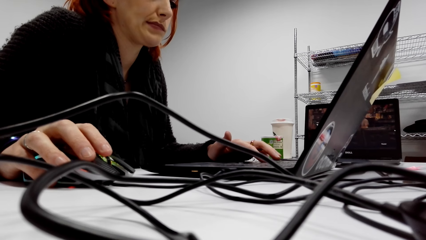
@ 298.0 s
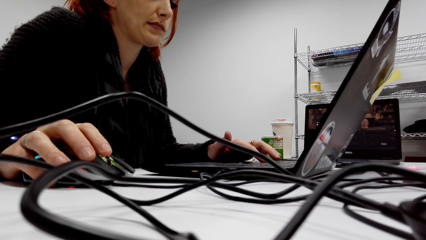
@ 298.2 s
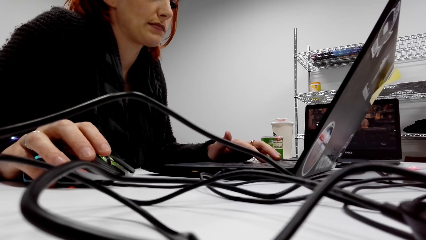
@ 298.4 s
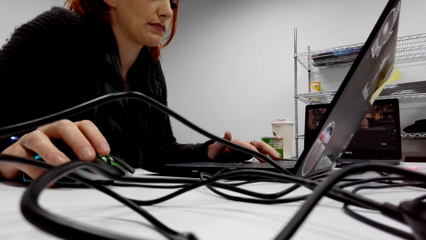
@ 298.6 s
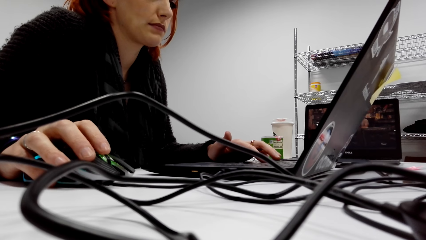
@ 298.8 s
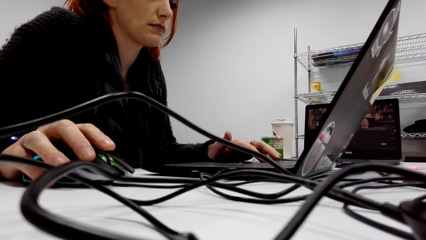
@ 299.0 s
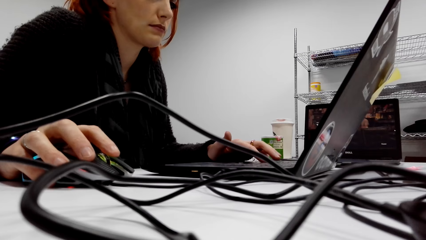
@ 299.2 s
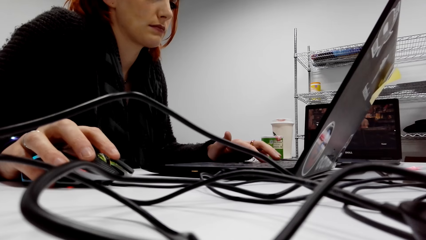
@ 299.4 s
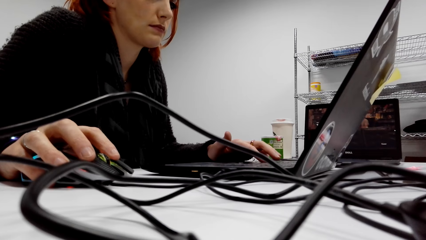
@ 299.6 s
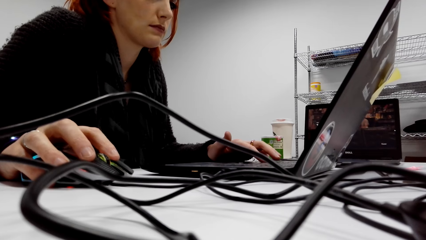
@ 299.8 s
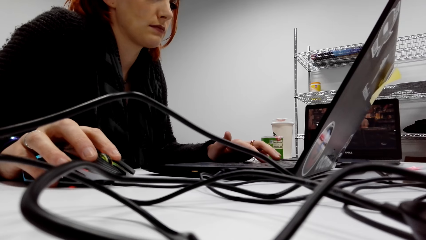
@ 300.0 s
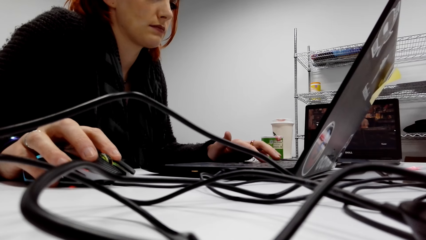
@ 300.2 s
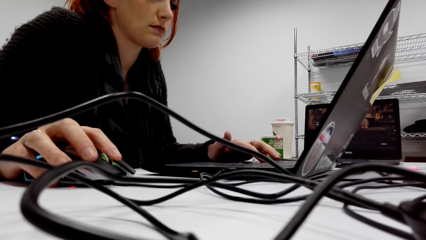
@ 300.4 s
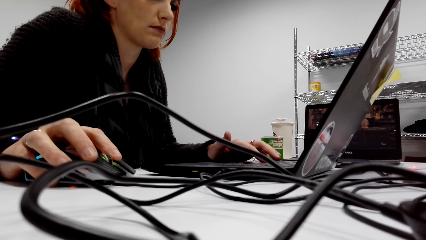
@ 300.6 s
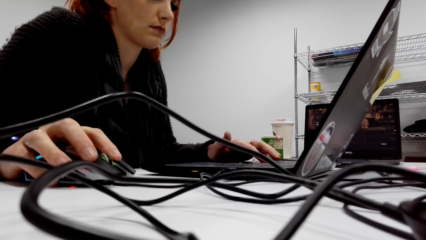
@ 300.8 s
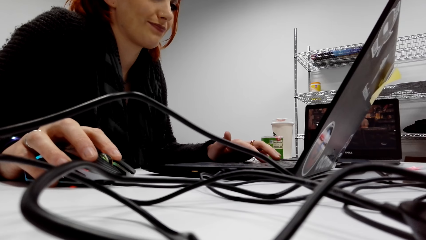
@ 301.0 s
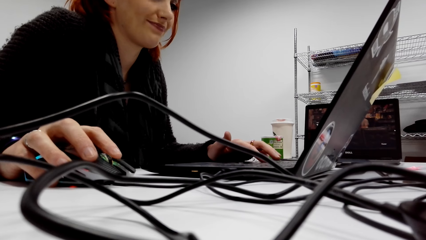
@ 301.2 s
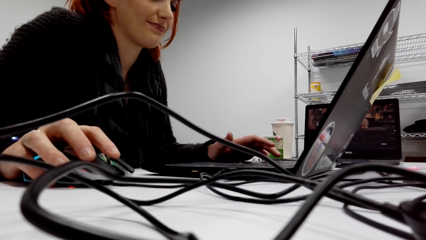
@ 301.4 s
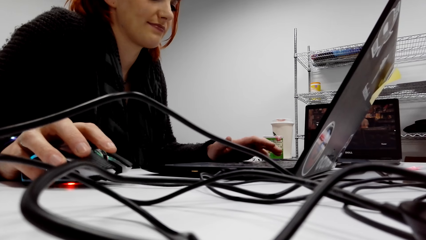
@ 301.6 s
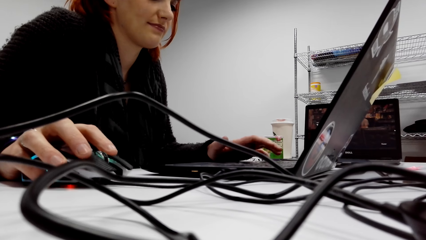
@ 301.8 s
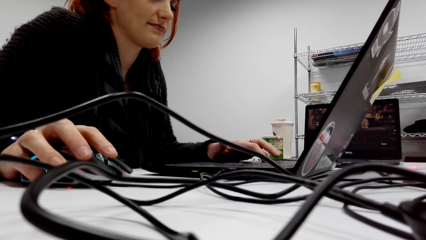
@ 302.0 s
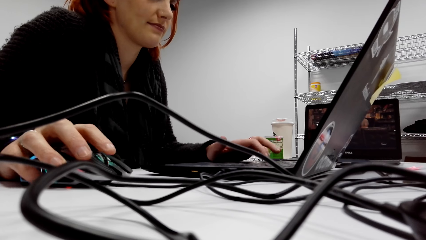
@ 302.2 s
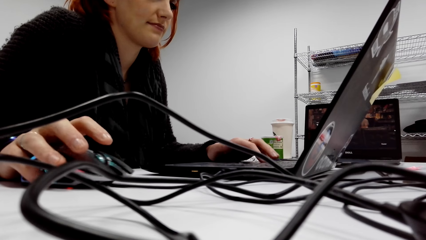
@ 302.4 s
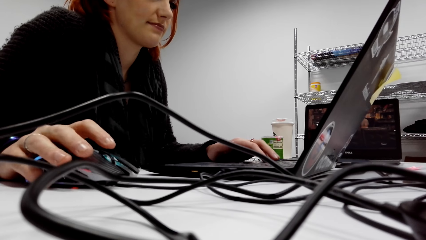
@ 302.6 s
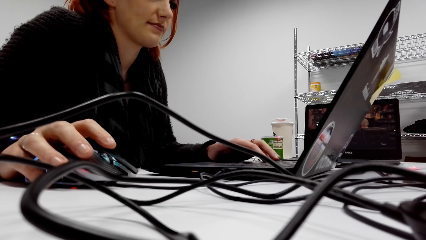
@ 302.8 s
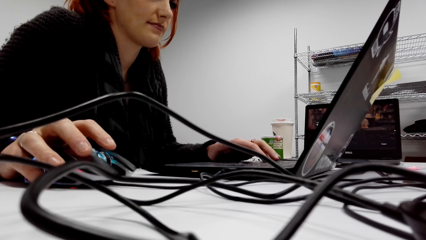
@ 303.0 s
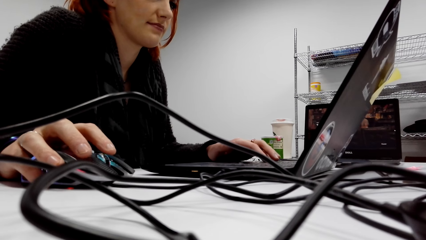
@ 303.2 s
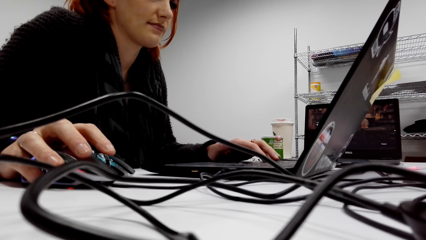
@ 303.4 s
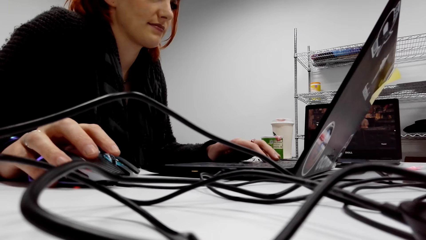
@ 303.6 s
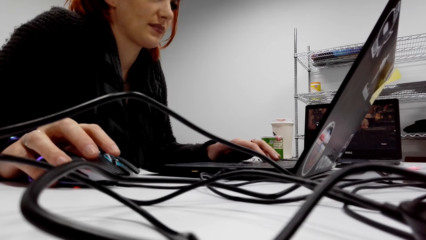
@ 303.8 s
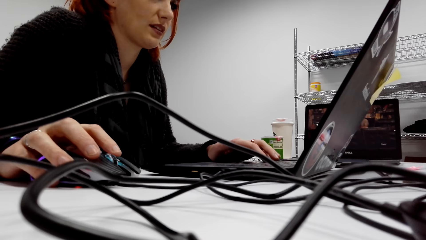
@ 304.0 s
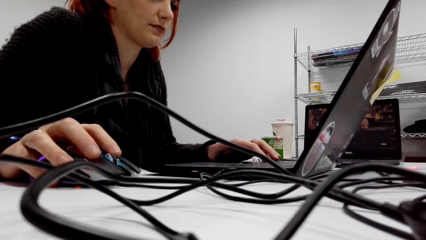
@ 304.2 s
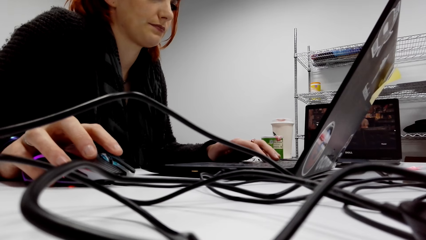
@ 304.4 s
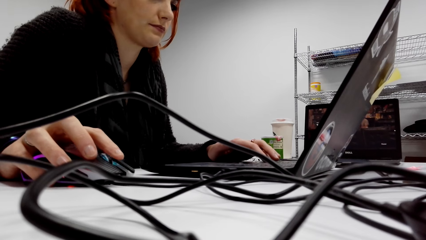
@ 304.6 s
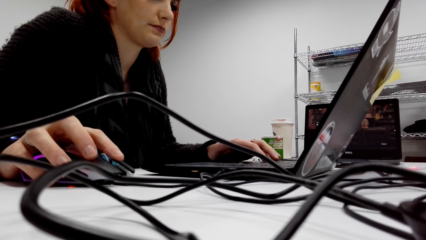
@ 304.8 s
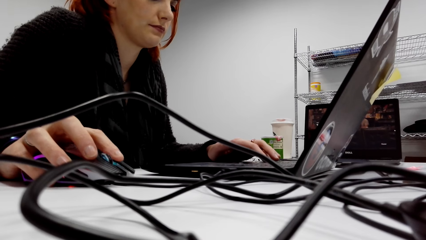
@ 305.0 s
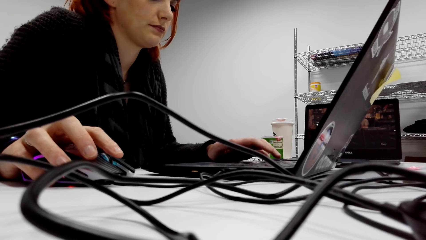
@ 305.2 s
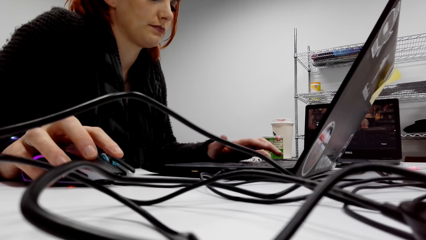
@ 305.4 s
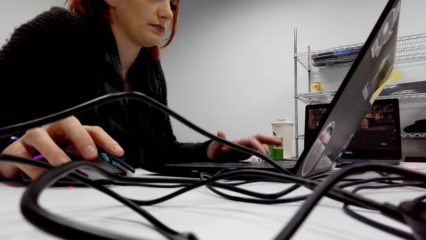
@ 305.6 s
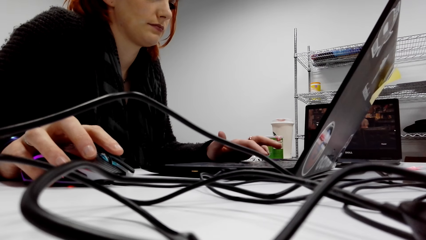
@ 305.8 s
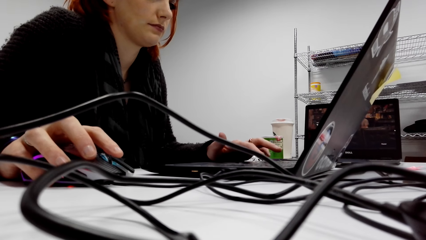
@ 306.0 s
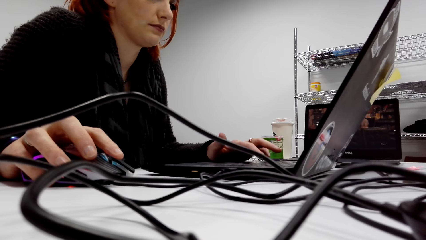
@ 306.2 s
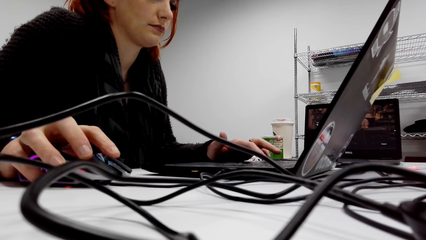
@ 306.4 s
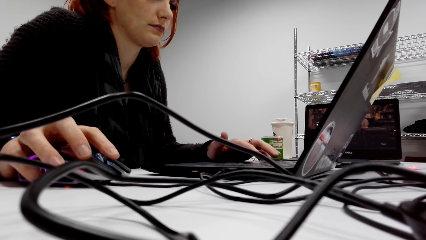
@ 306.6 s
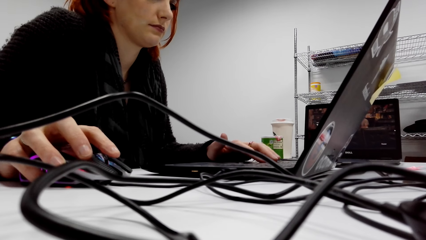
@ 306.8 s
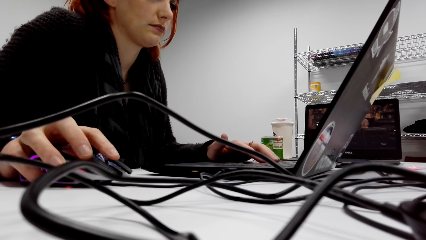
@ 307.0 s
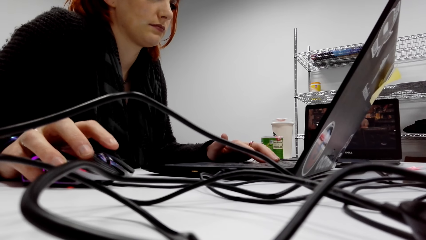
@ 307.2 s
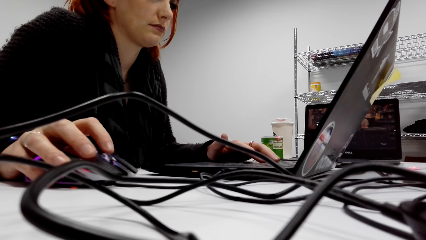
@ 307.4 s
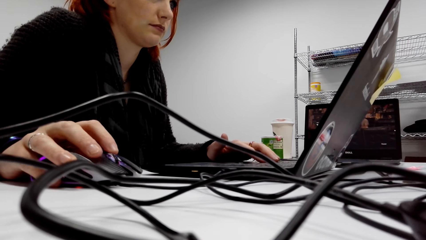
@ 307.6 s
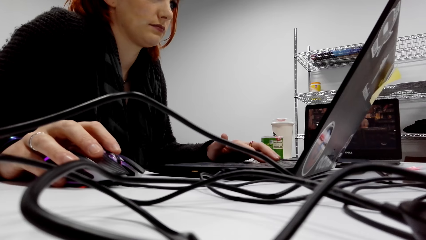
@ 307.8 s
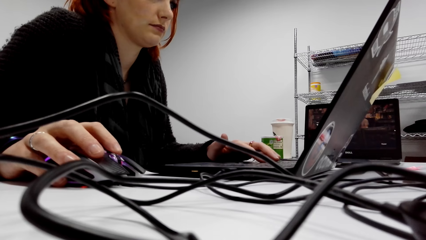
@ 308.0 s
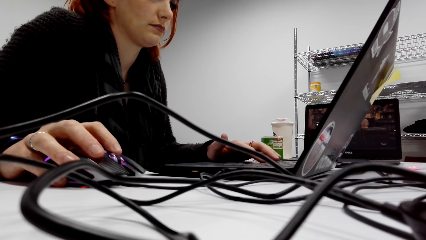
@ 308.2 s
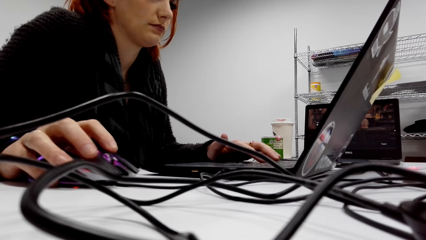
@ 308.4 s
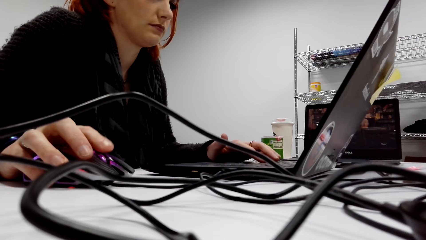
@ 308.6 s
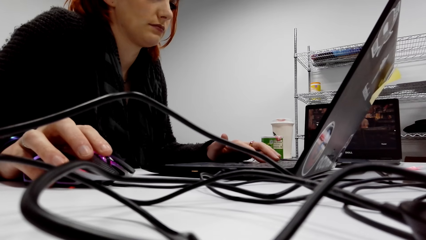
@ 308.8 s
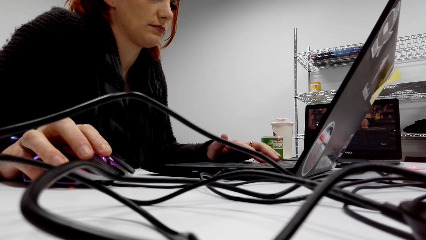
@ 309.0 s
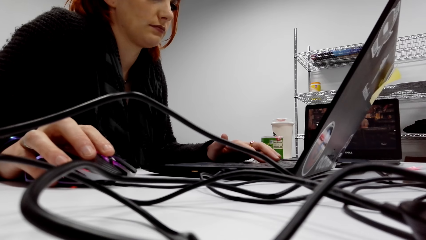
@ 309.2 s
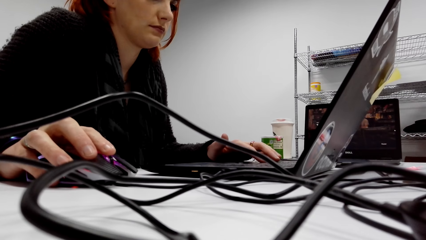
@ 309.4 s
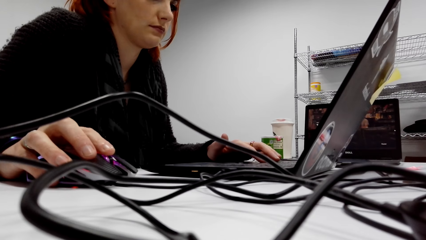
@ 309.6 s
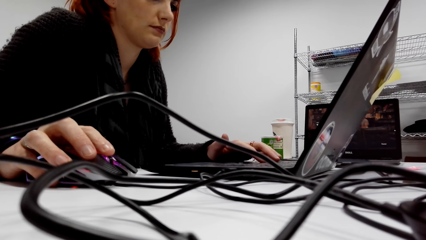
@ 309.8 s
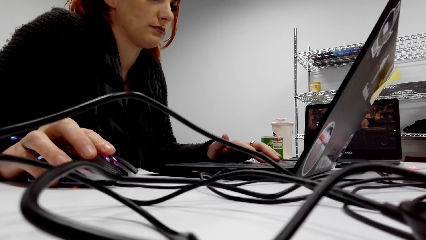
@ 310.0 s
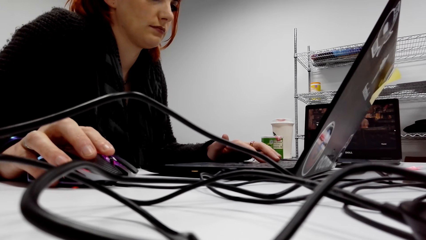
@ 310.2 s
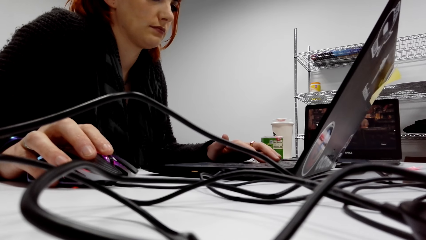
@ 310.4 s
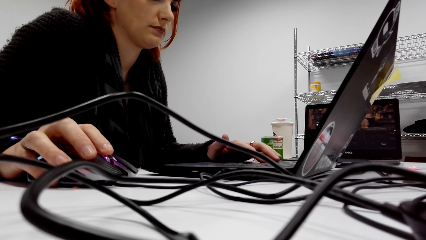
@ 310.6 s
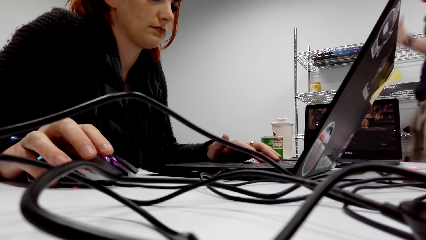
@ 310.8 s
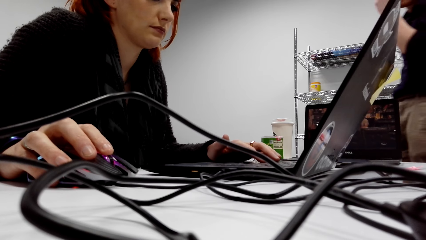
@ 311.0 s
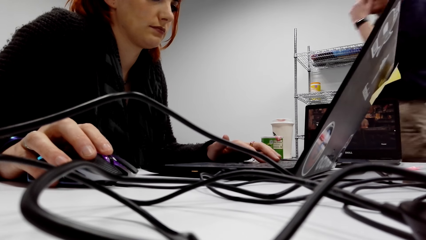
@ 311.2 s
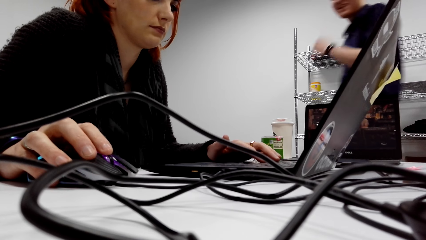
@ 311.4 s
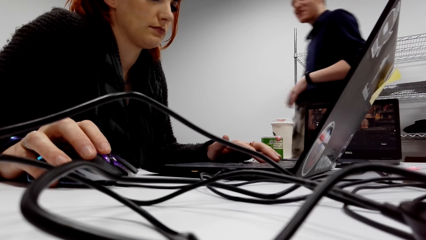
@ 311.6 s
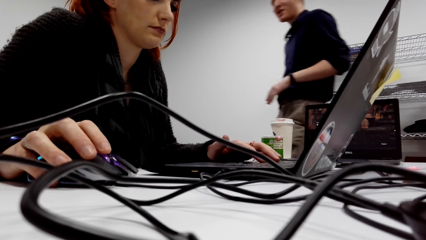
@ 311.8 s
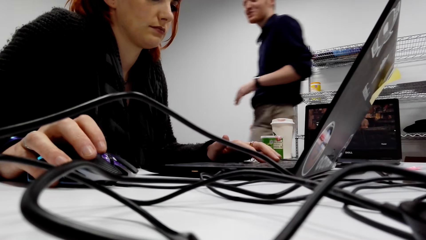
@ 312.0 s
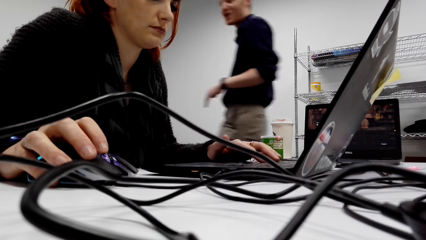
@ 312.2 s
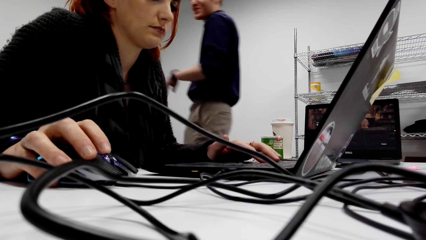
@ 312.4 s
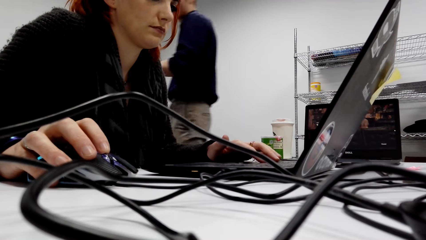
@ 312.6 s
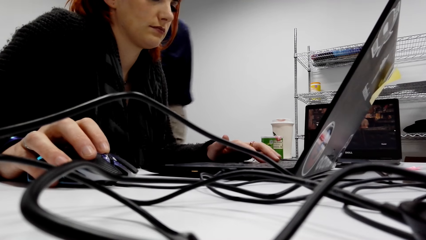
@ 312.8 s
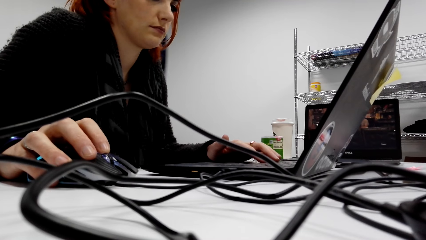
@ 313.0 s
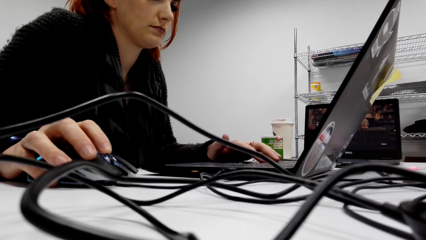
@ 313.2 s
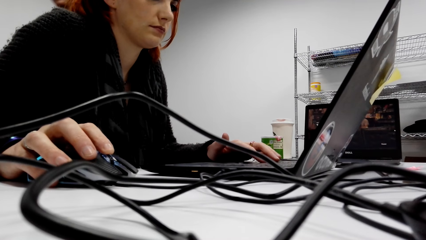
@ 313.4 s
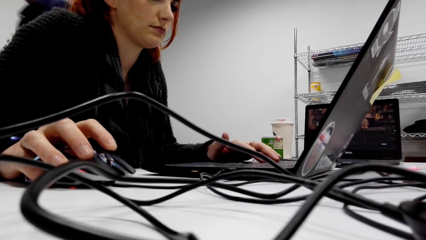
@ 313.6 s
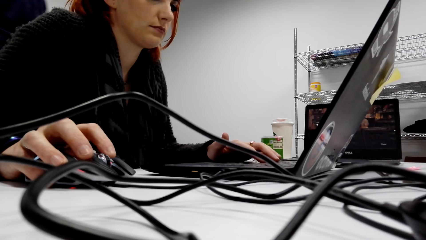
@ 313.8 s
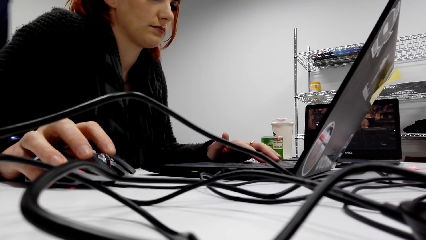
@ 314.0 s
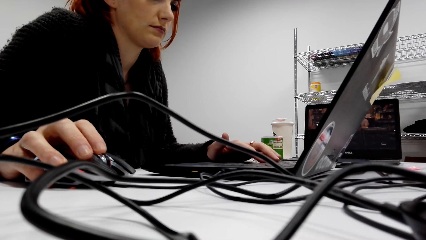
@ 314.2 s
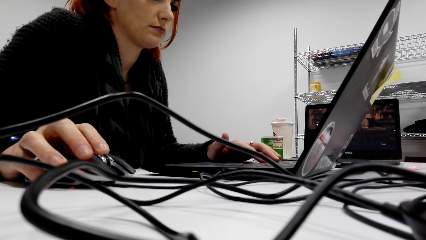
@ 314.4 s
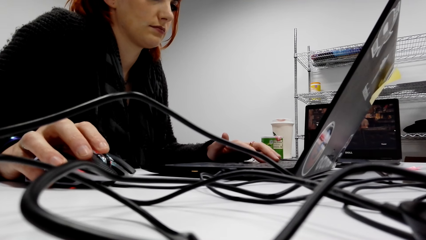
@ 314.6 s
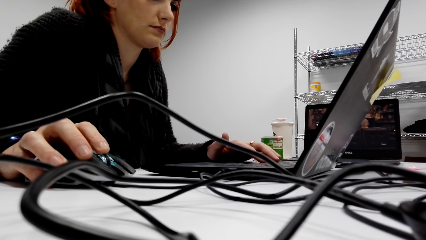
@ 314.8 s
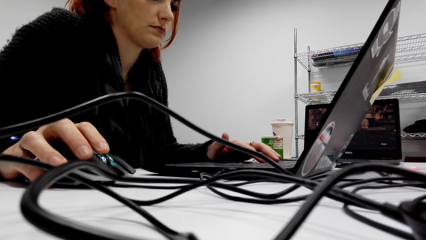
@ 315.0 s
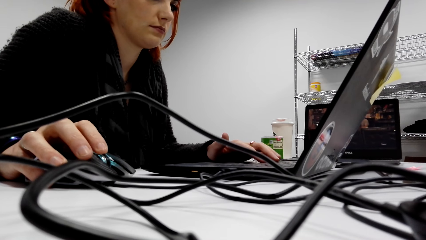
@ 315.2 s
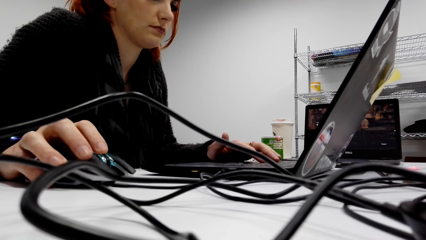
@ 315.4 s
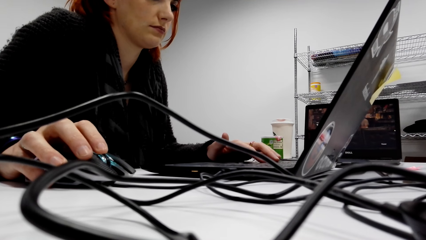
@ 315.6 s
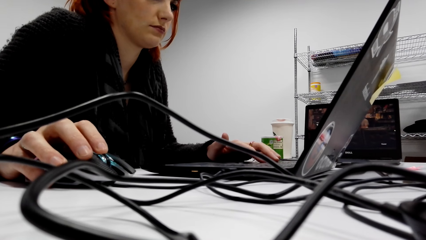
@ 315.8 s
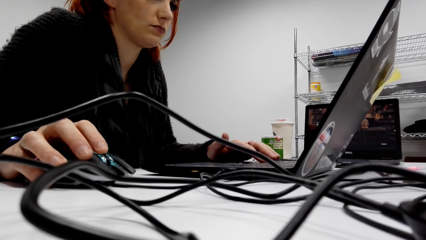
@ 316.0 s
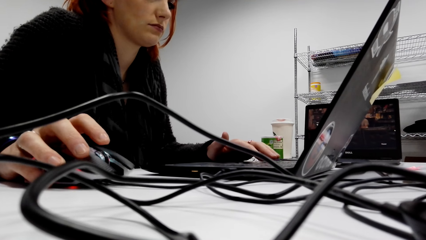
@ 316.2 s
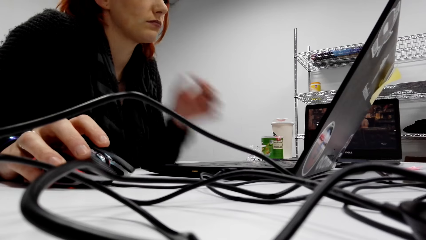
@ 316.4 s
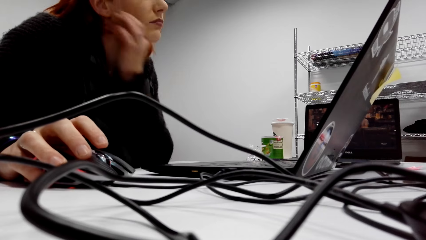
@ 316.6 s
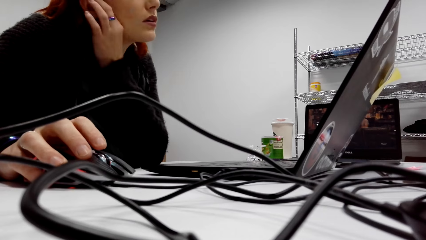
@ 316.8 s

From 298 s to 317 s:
A lady types on the keyboard of the laptop. The lady scrolls the mouse. The camera wearer talks. The lady scrolls the mouse.
